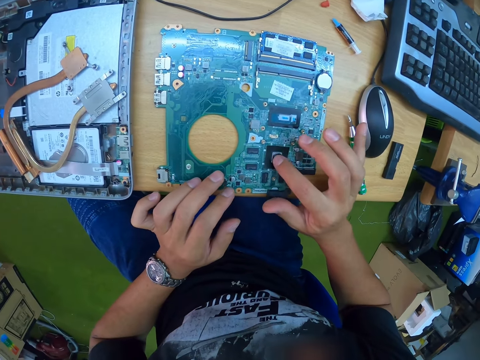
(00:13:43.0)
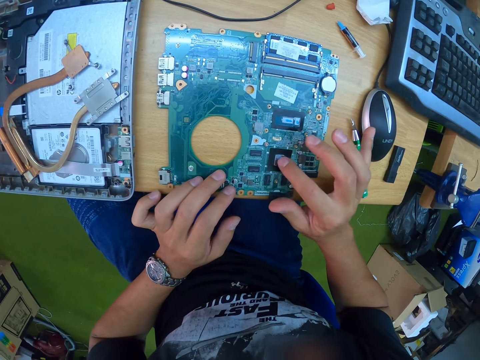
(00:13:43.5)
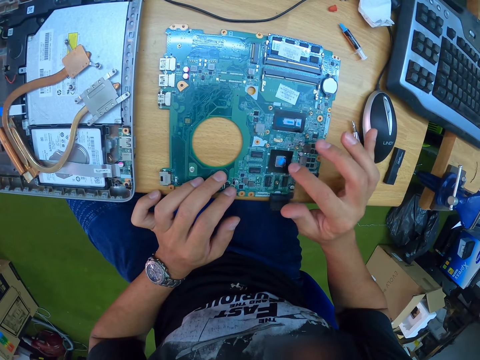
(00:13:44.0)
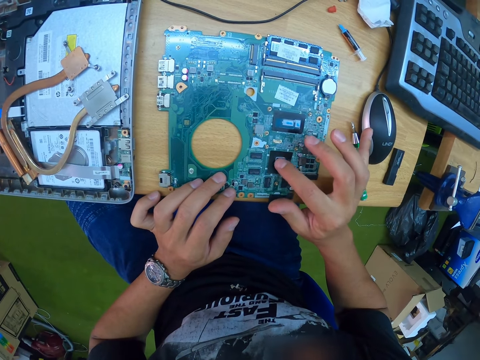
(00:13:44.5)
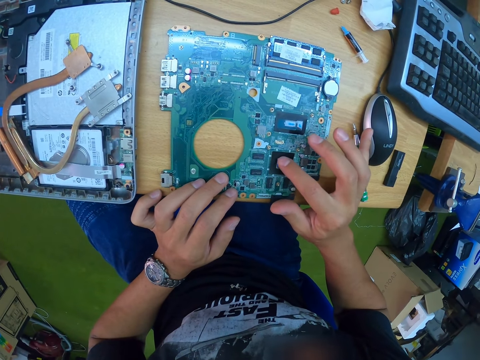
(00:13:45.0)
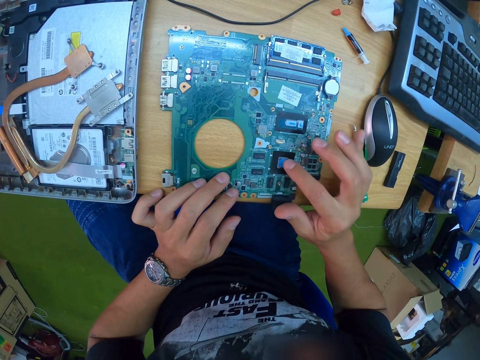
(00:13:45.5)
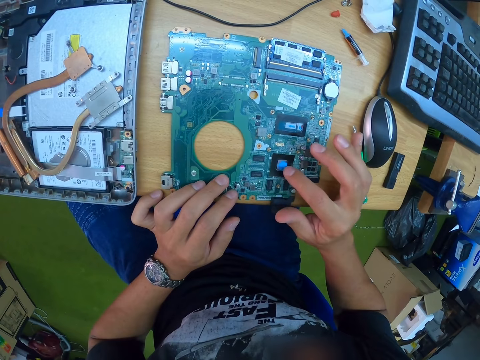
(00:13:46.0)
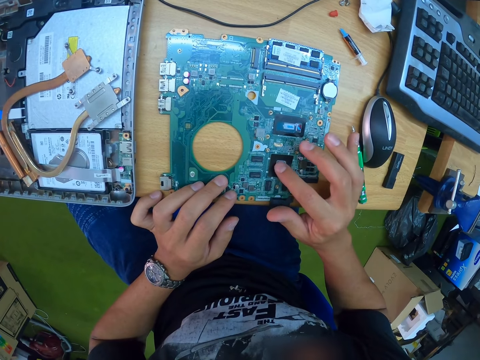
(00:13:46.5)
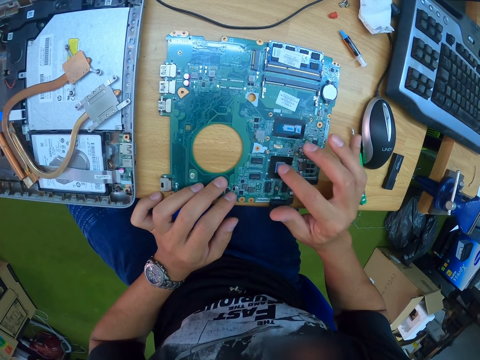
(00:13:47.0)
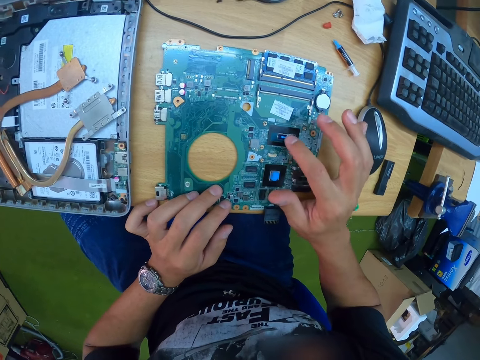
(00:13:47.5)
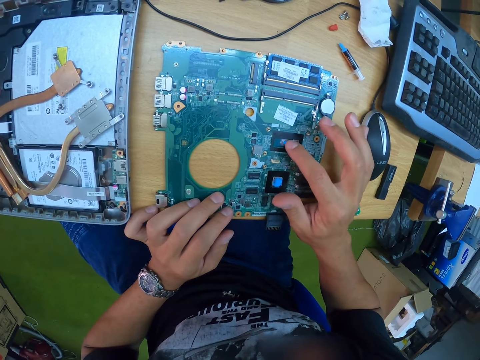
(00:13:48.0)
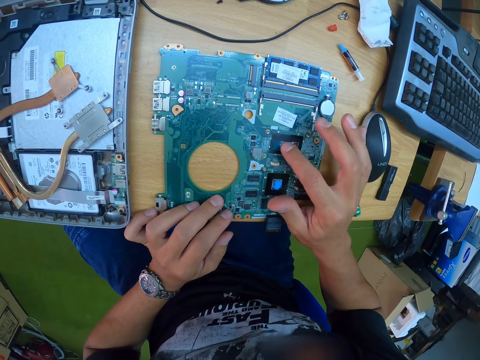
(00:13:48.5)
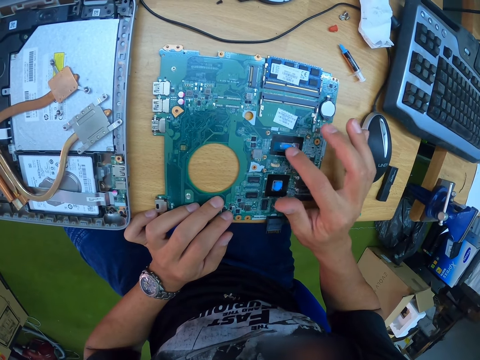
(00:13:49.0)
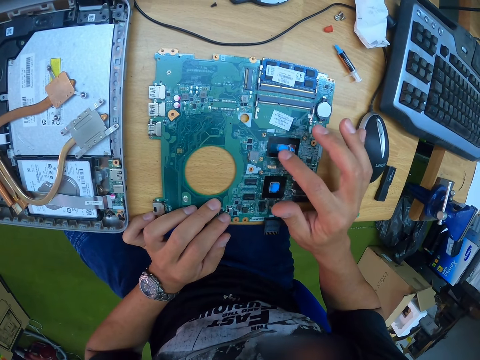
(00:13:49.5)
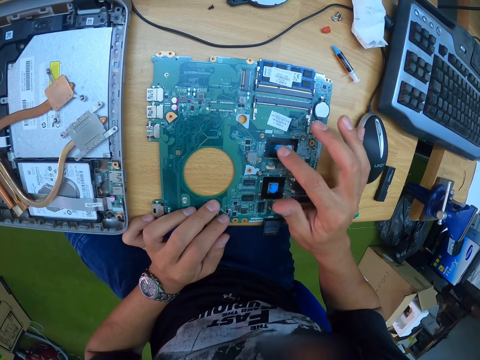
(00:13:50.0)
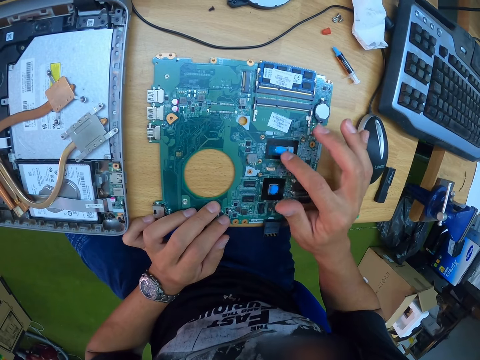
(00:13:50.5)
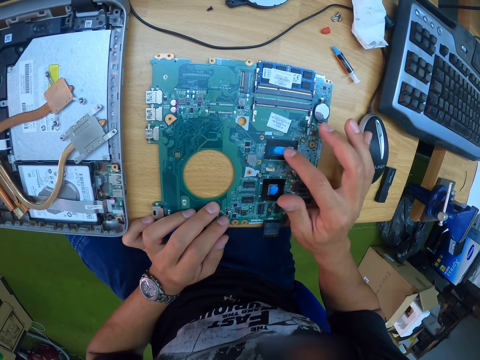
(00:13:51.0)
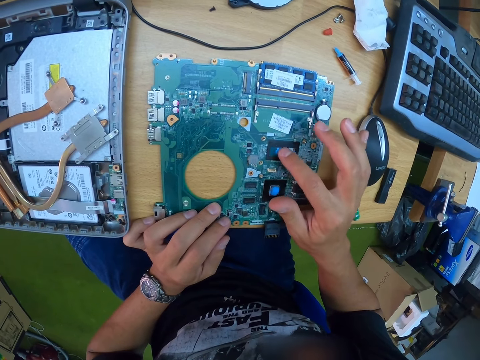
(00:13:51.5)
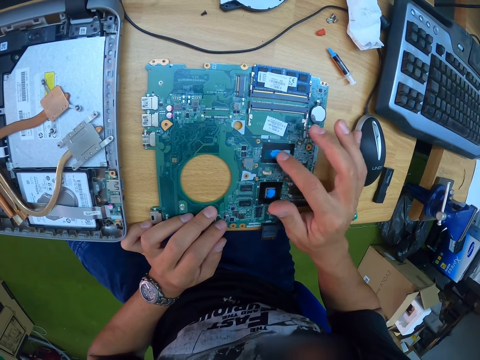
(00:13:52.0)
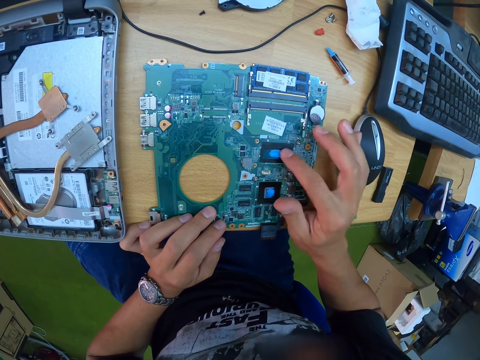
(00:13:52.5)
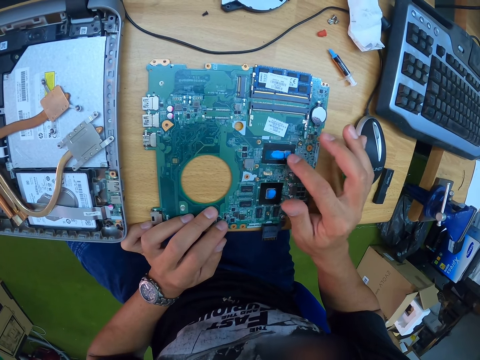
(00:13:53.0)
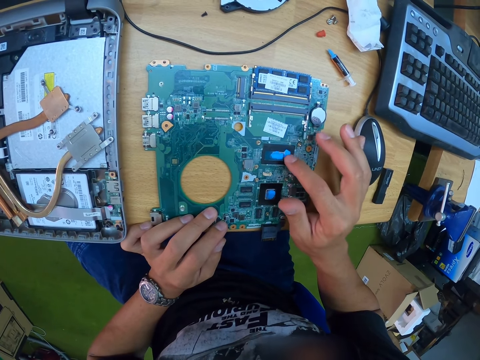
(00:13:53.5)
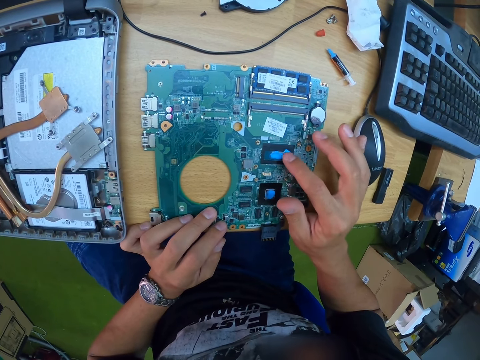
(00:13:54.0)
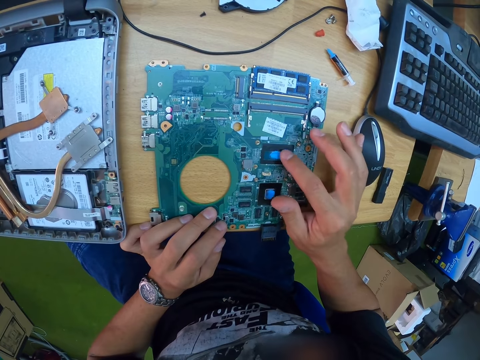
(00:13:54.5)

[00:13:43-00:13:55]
The camera wearer rubs the paste on the south bridge on the motherboard with the index finger of his right hand. He rubs the paste on the south bridge again.

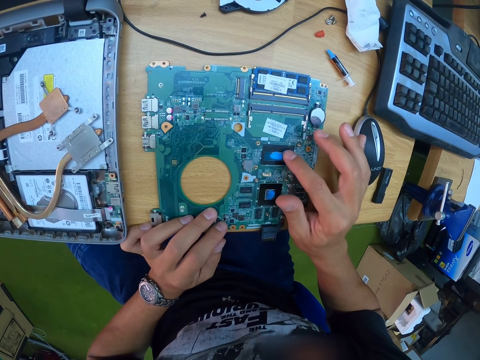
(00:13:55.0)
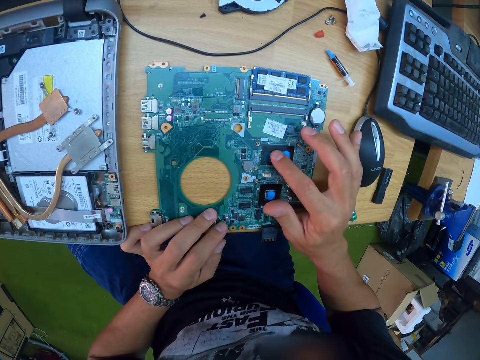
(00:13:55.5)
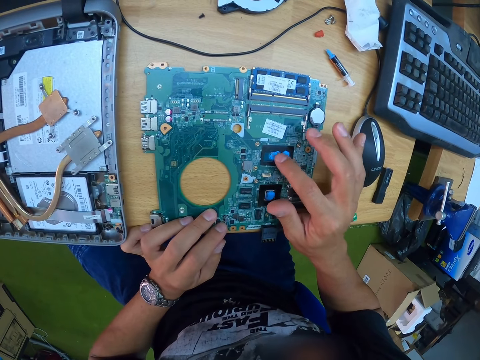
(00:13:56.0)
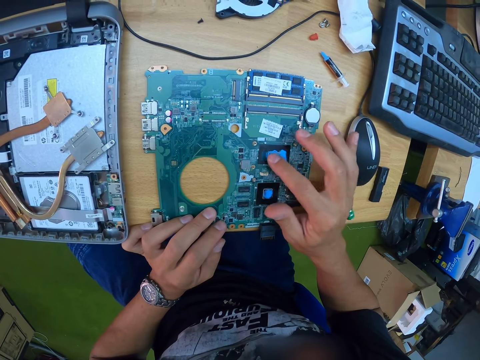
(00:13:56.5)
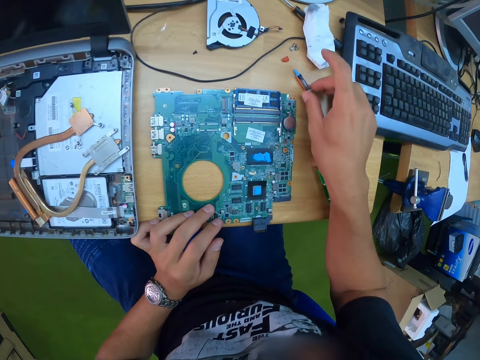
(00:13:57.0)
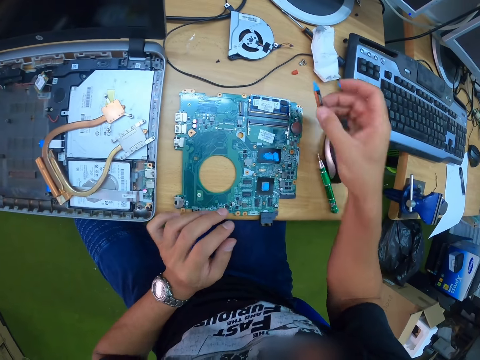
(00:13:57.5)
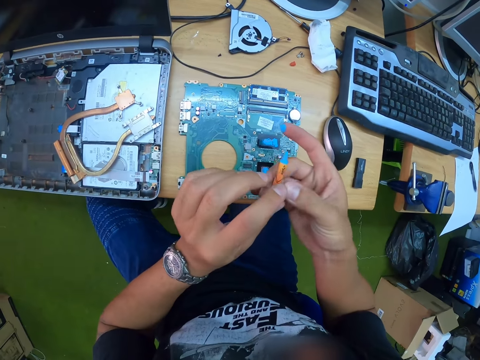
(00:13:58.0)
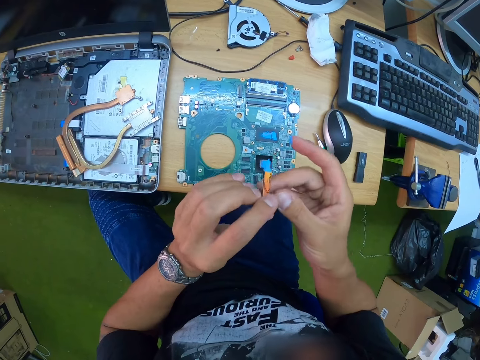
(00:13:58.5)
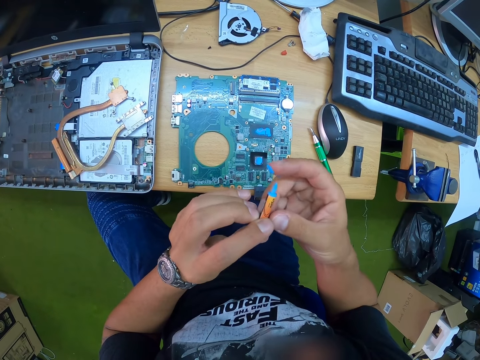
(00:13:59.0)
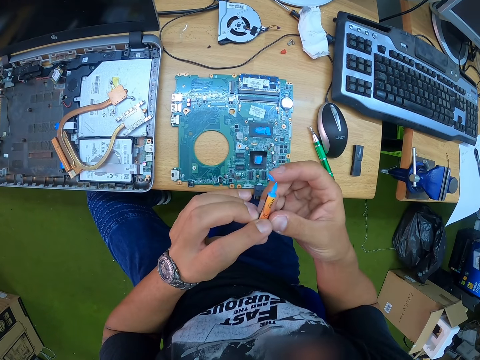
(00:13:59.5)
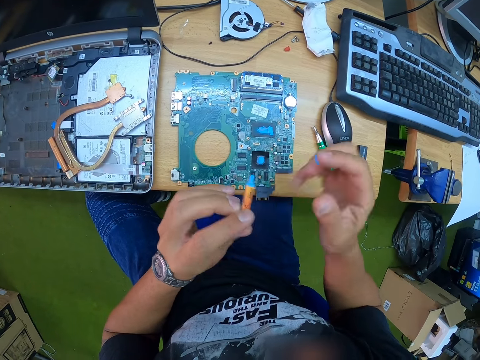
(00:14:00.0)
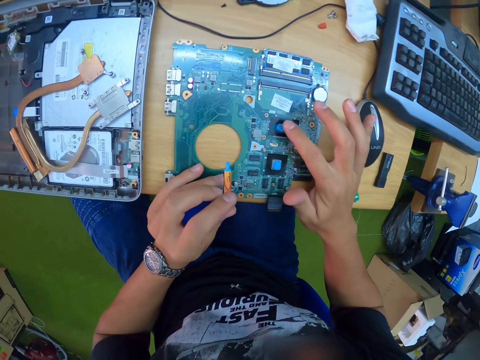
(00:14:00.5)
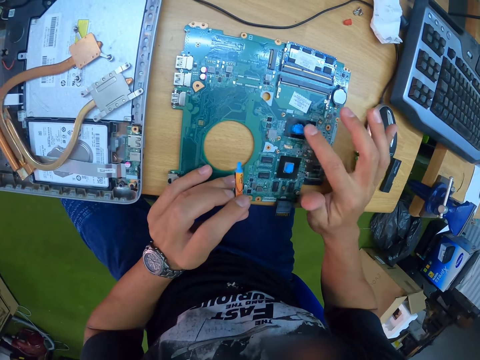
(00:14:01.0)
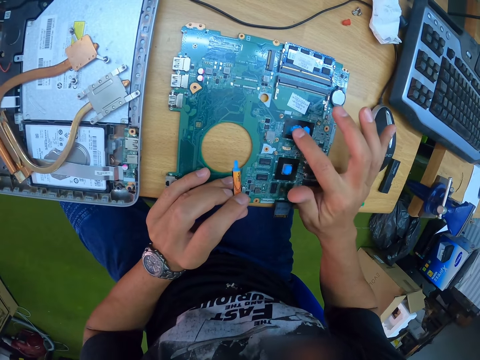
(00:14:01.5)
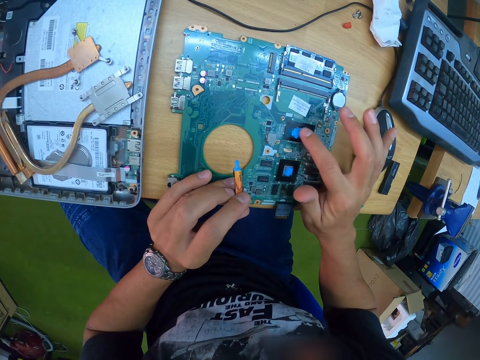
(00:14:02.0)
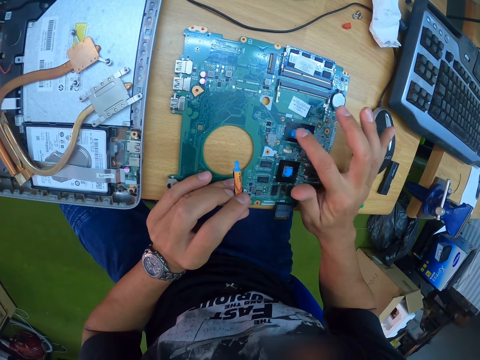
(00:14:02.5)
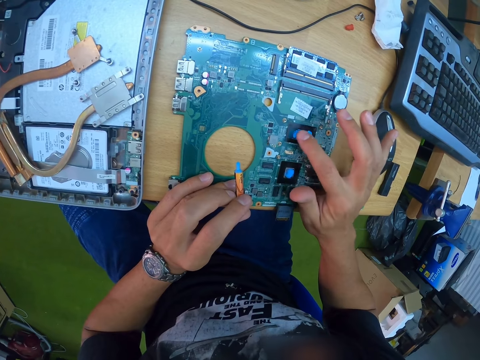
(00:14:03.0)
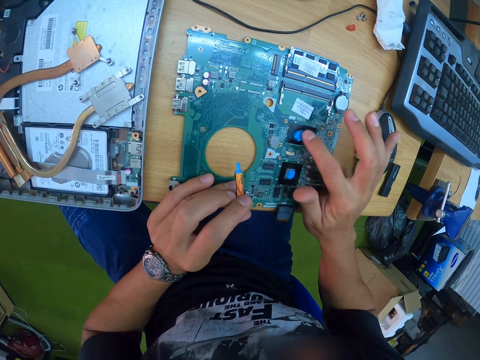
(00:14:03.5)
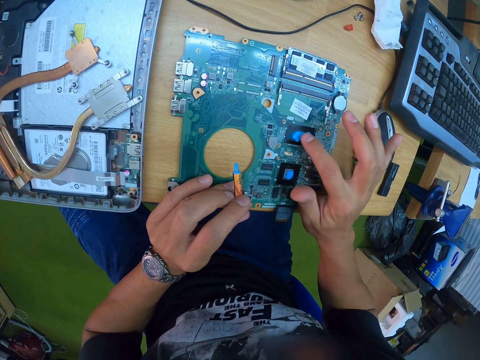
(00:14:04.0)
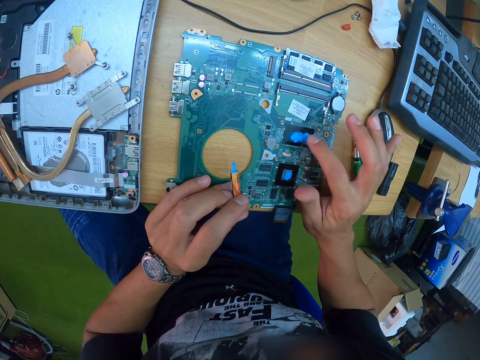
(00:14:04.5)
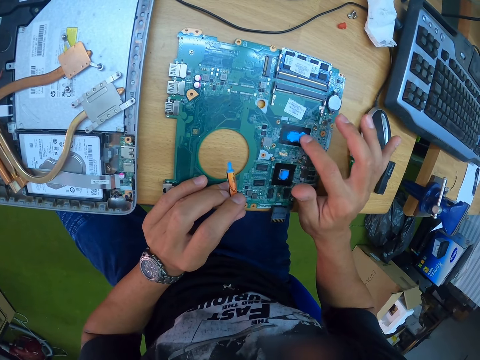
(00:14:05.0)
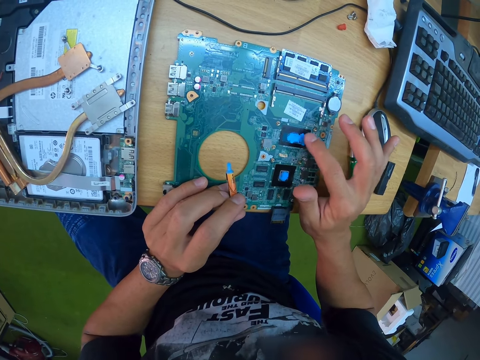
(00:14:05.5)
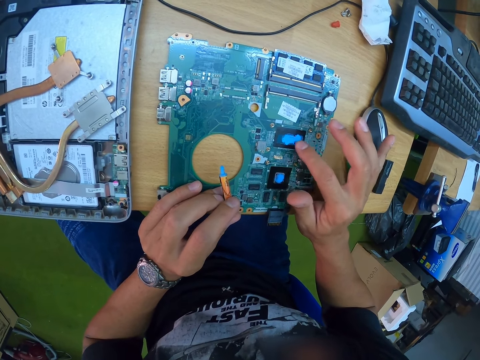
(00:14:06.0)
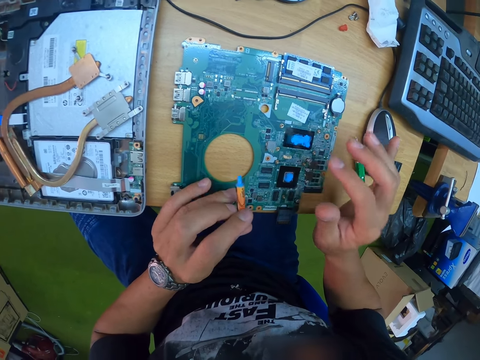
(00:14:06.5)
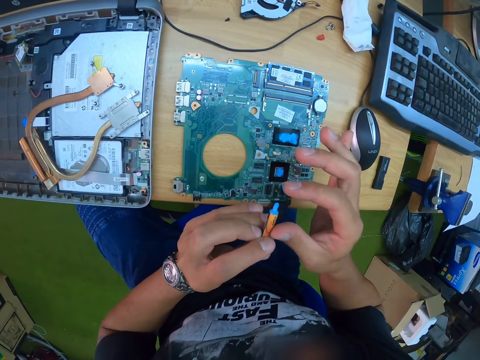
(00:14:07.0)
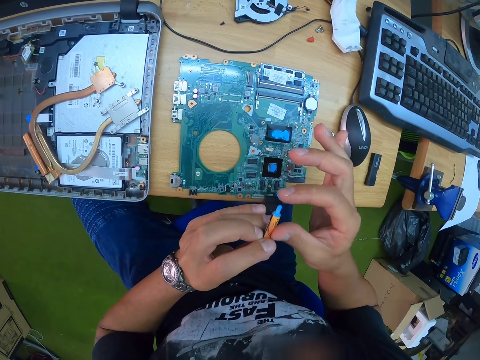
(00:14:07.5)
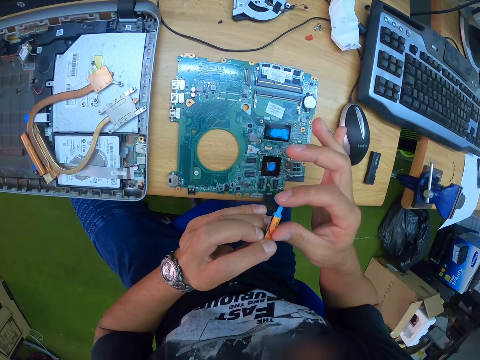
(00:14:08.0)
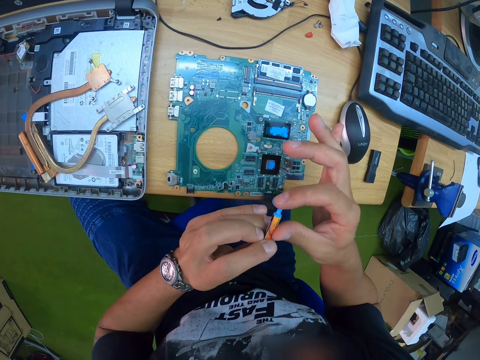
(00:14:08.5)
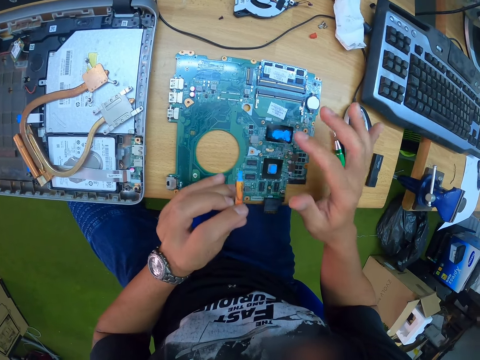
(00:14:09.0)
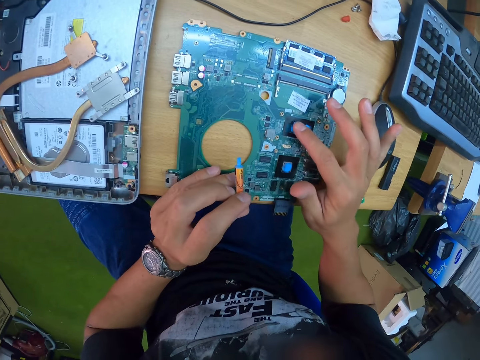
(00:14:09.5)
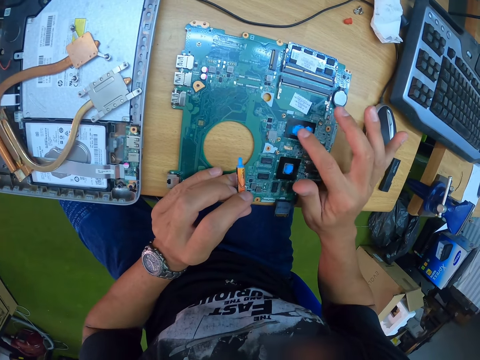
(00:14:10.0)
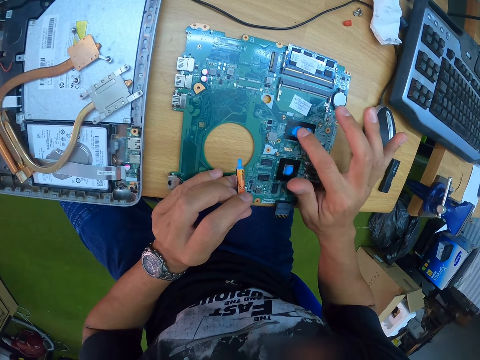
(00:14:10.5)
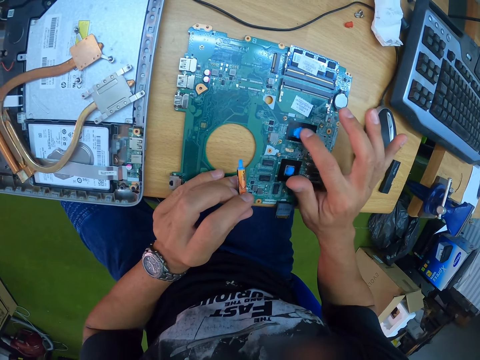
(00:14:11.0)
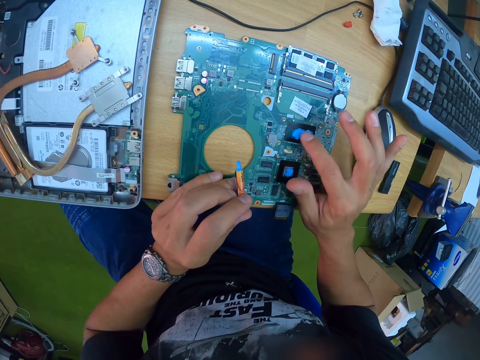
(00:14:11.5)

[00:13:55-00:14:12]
The camera wearer picks up the thermal paste from the desk with his right hand. He holds the thermal paste with both hands. He presses something on his finger. He picks paste from the thermal paste with the index finger of his right hand. He holds the thermal paste with his left hand. He rubs the paste on the south bridge on the motherboard with the index finger of his right hand. He presses something on his finger. He picks paste from the thermal paste with the index finger of his right hand. He rubs the paste on the south bridge on the motherboard with the index finger of his right hand.
